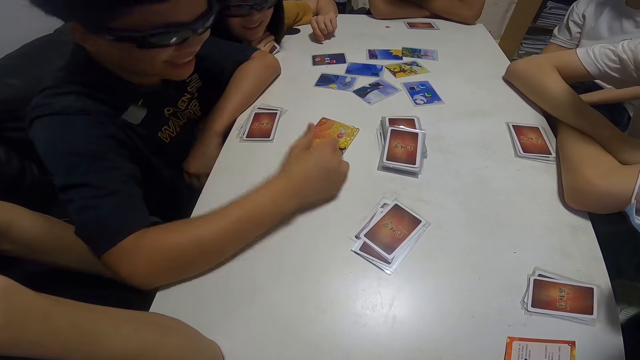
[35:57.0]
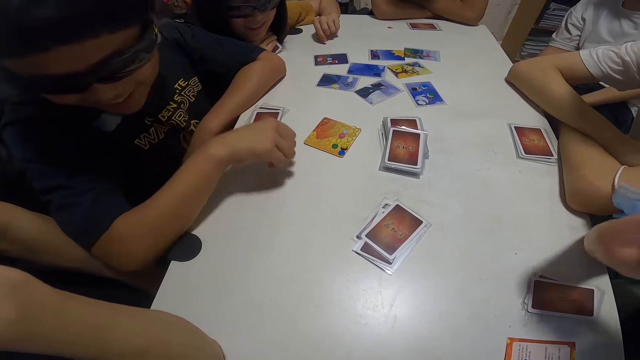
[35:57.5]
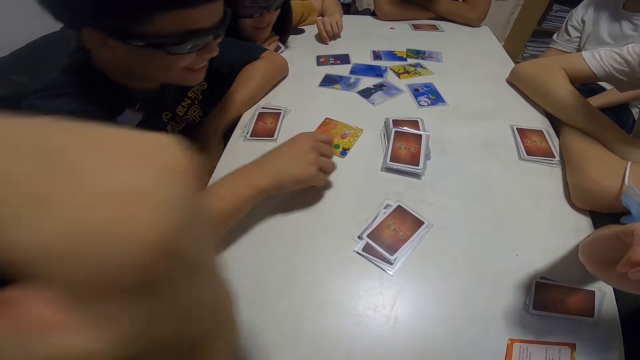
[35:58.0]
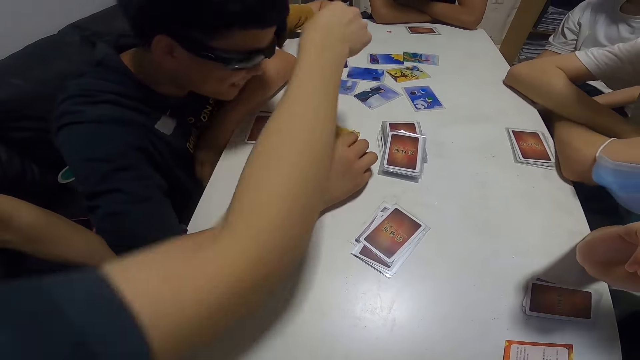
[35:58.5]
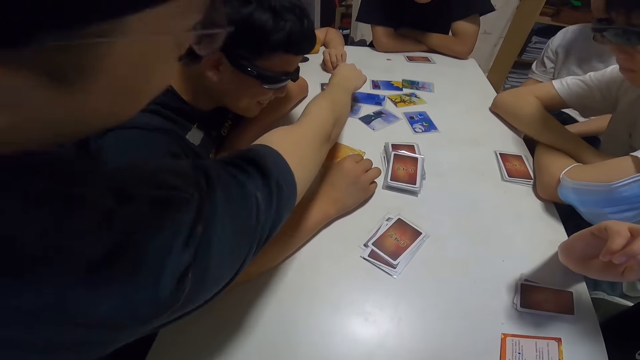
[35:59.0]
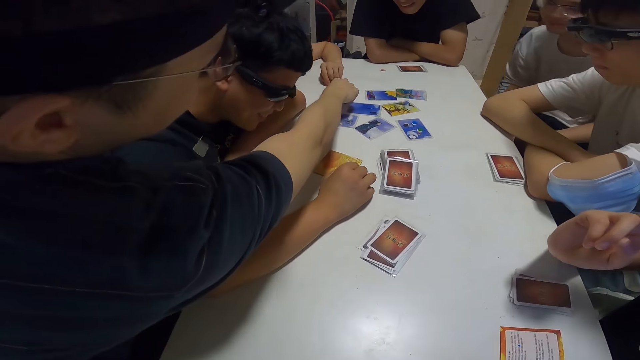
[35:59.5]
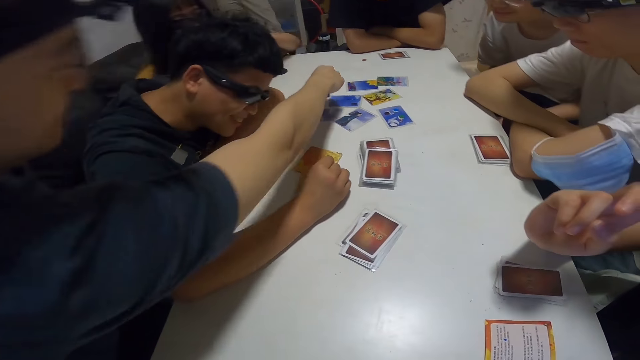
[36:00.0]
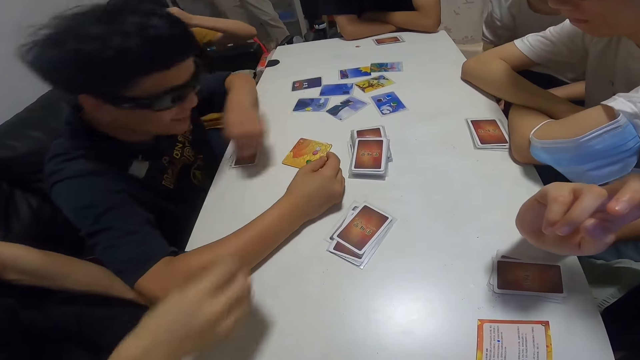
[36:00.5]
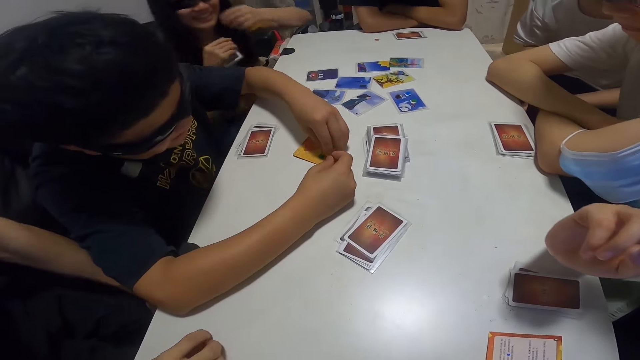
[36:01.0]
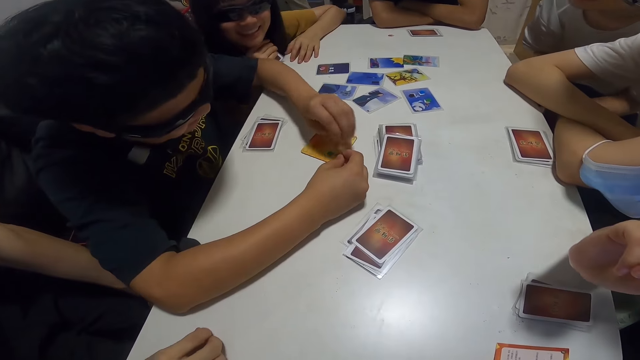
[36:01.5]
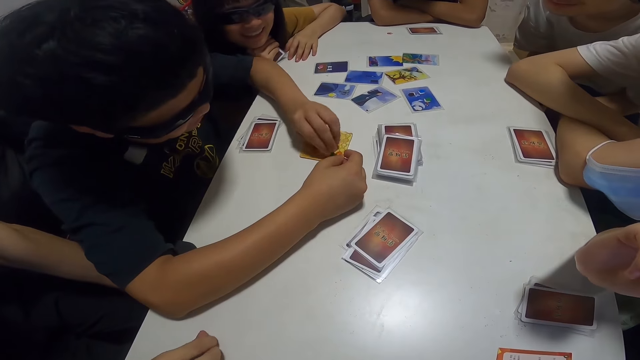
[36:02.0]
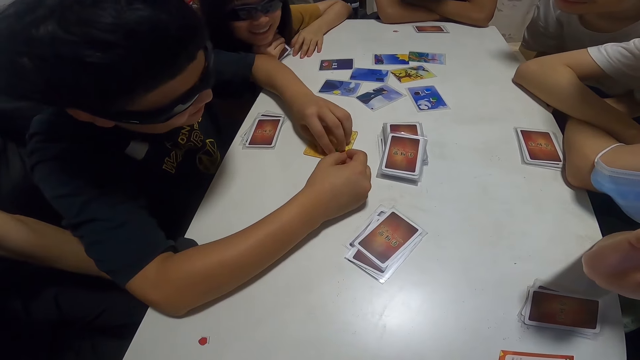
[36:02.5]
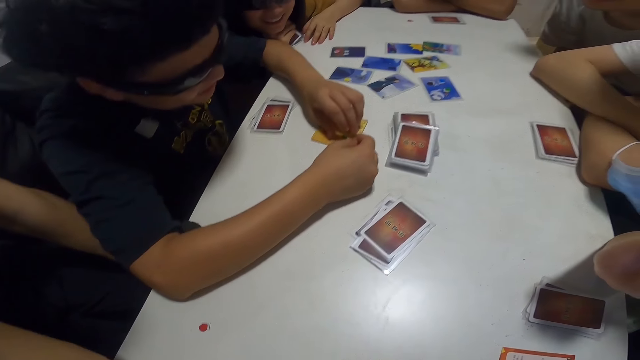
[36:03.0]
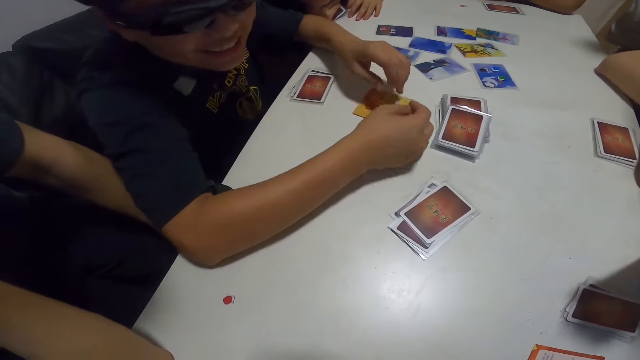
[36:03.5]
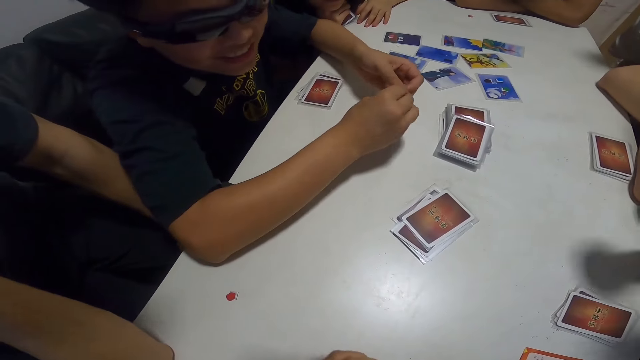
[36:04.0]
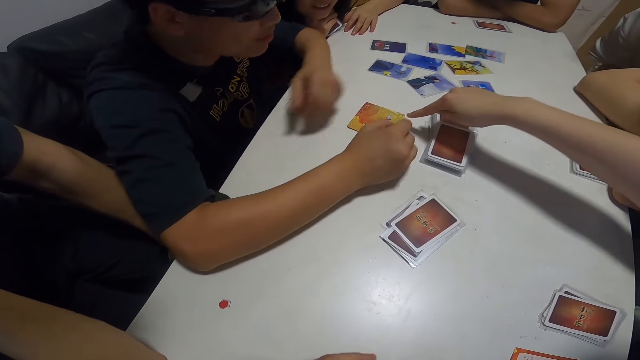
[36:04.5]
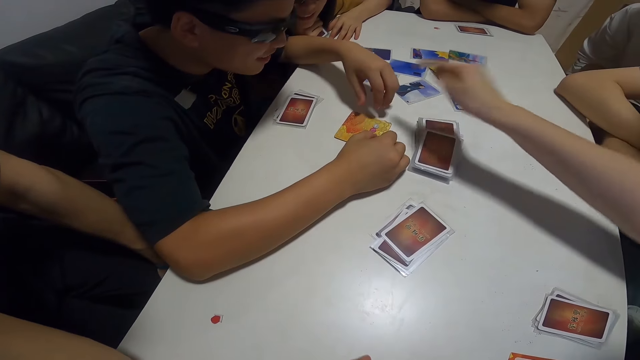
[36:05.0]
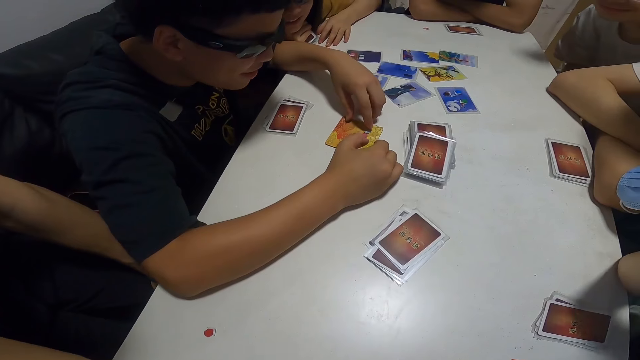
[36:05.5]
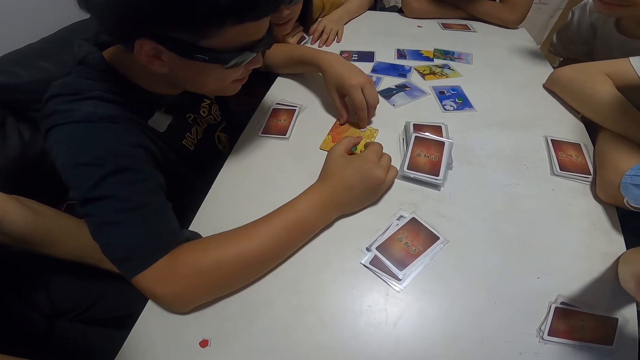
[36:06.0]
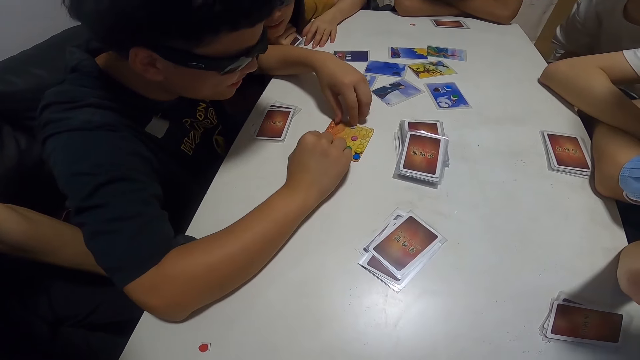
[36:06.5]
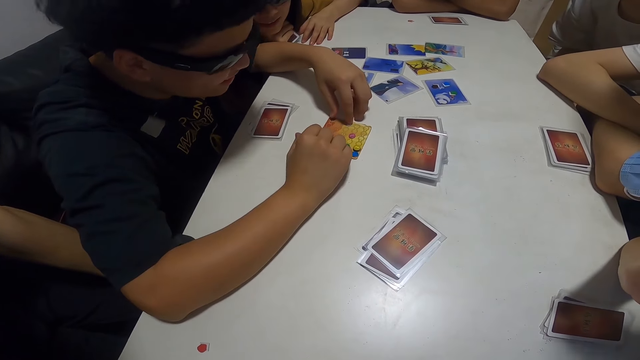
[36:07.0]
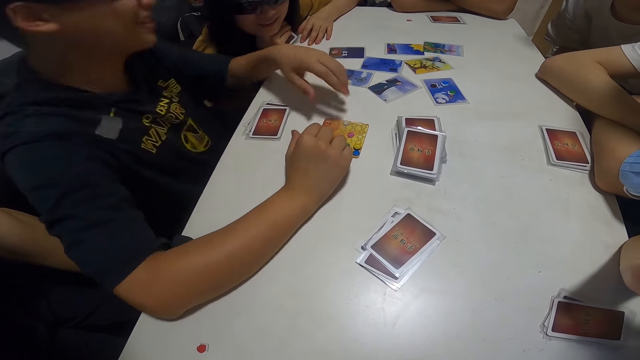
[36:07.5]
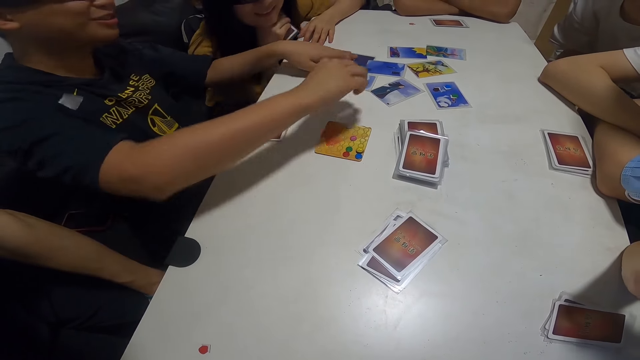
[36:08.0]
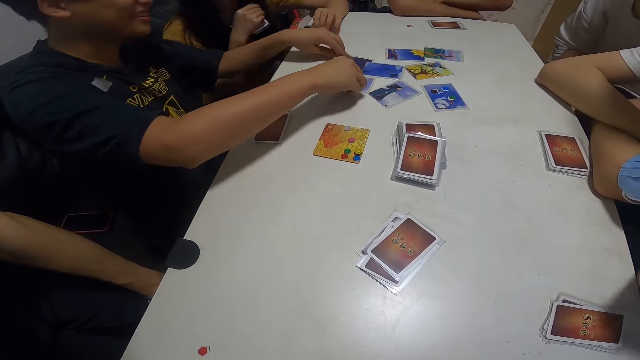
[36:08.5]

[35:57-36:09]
A man picks something from the table.

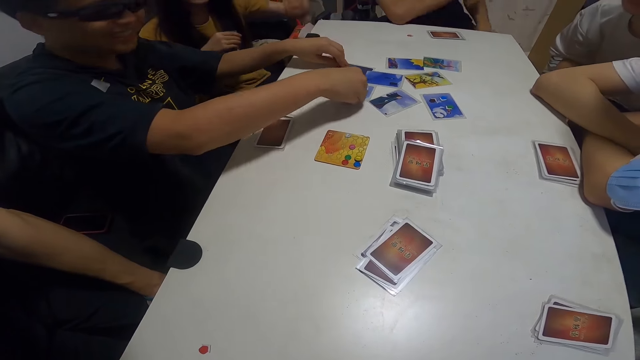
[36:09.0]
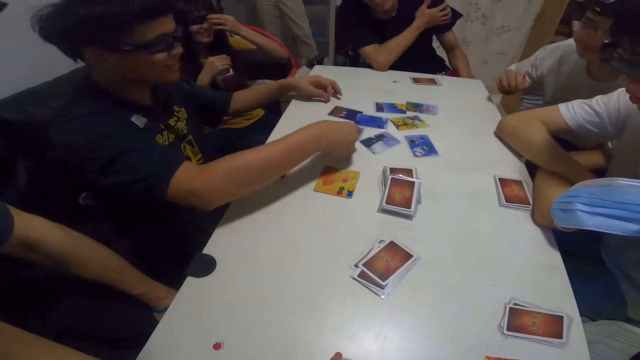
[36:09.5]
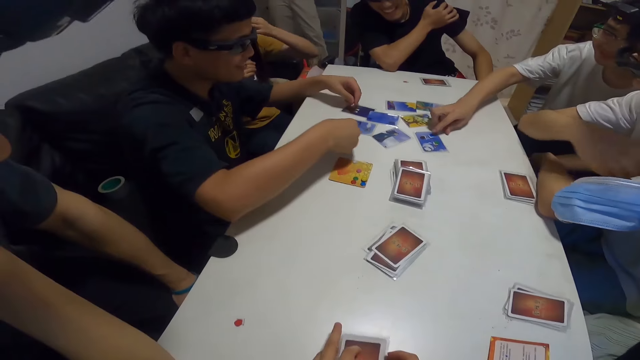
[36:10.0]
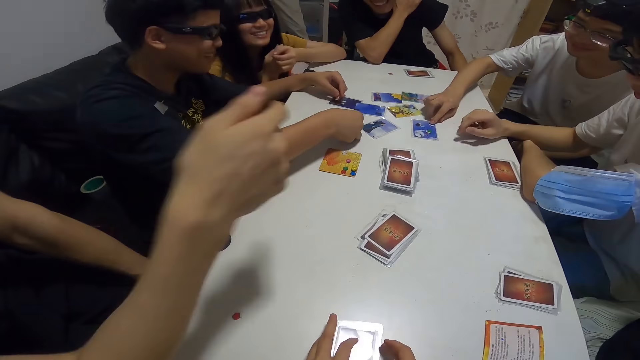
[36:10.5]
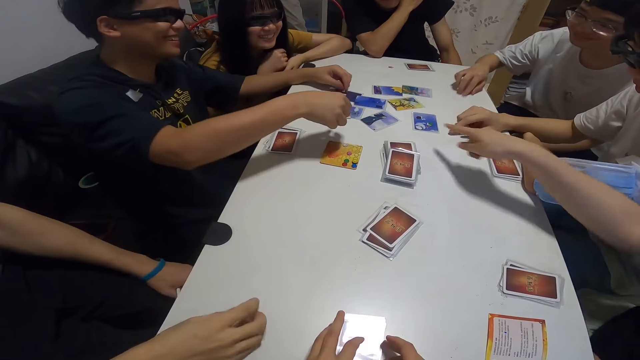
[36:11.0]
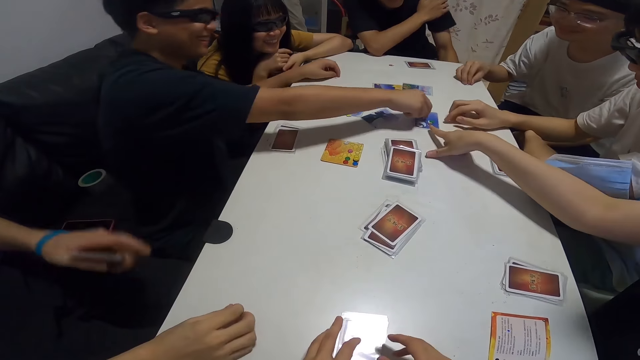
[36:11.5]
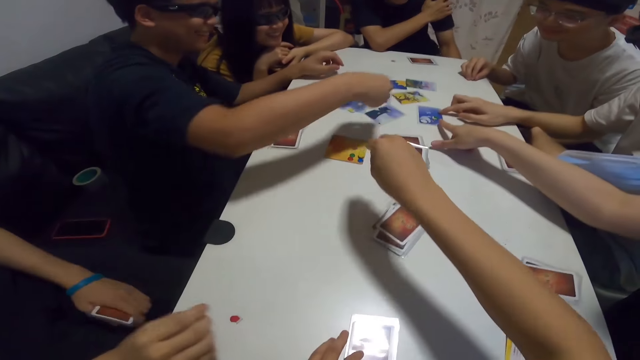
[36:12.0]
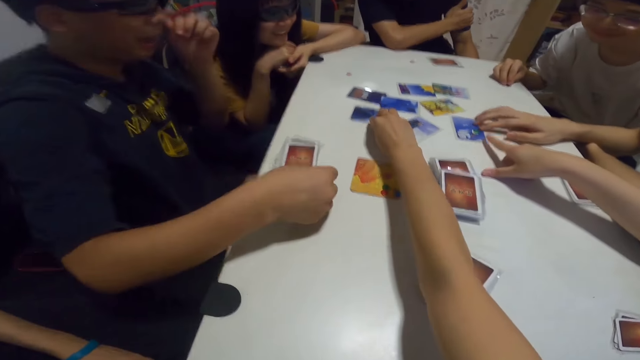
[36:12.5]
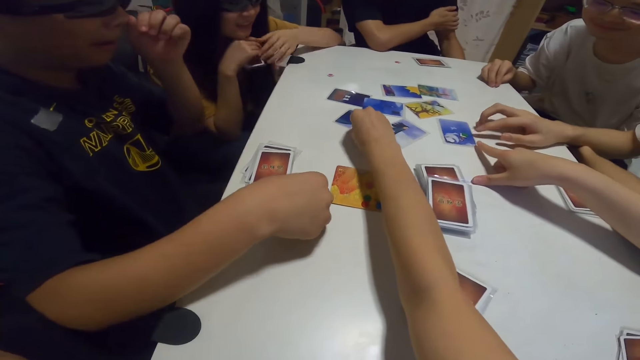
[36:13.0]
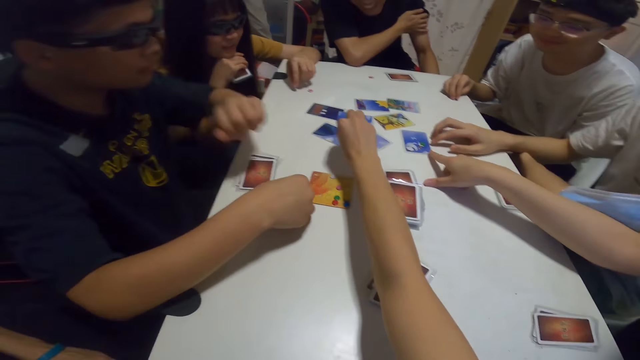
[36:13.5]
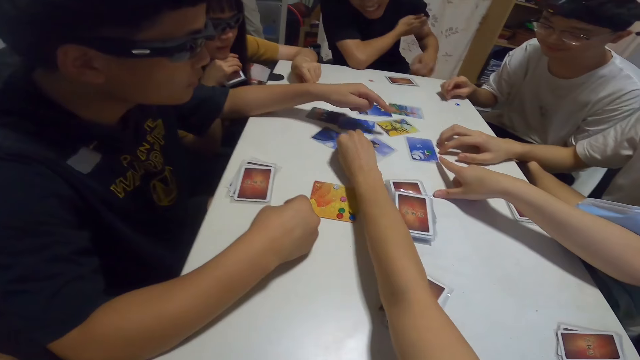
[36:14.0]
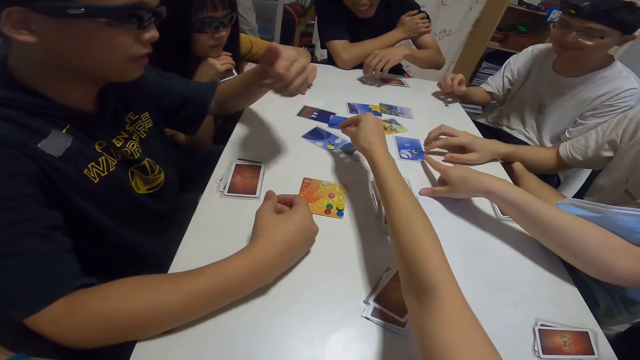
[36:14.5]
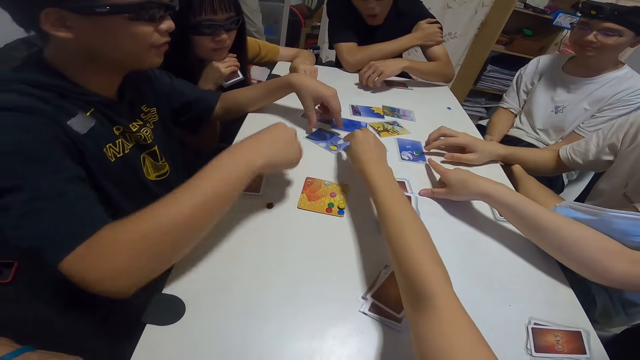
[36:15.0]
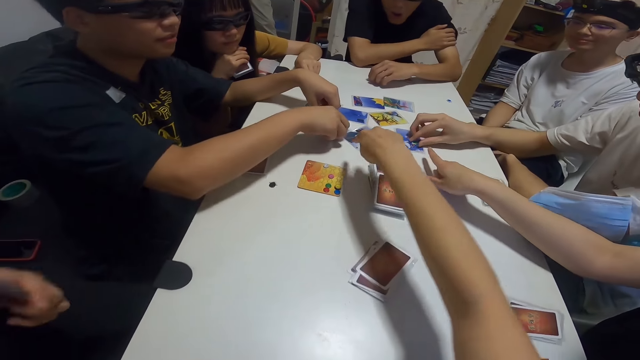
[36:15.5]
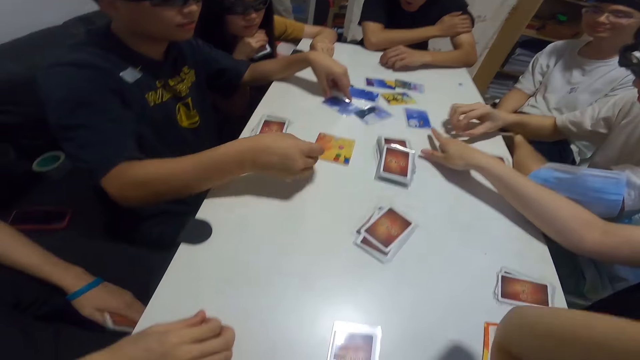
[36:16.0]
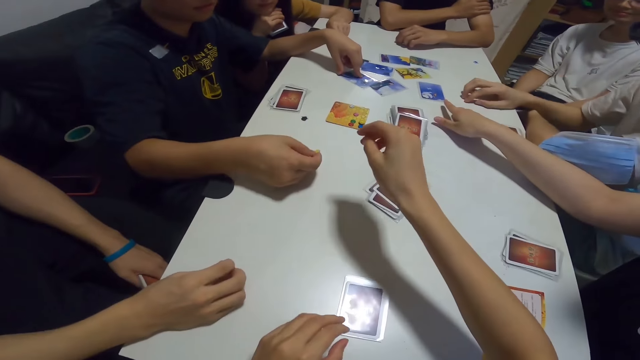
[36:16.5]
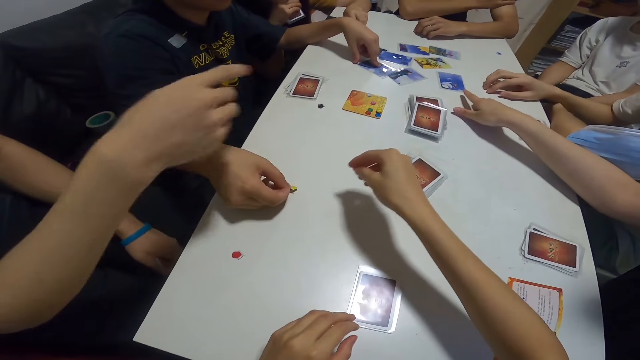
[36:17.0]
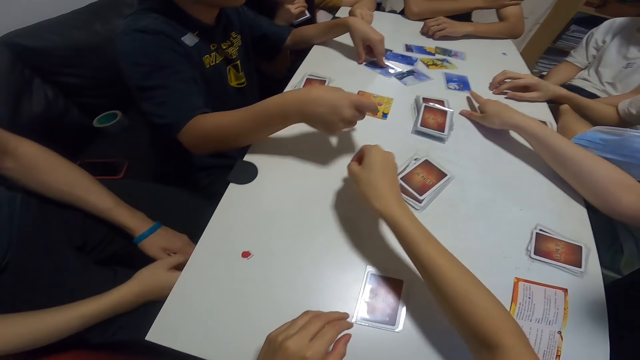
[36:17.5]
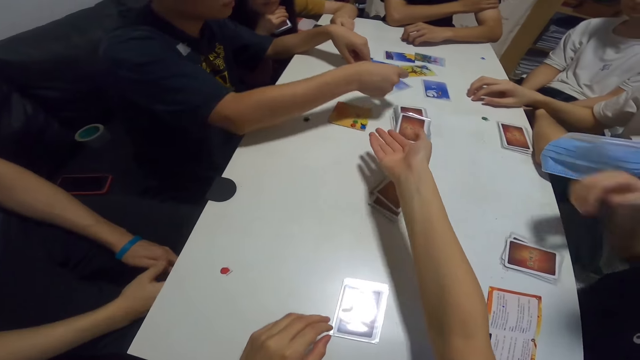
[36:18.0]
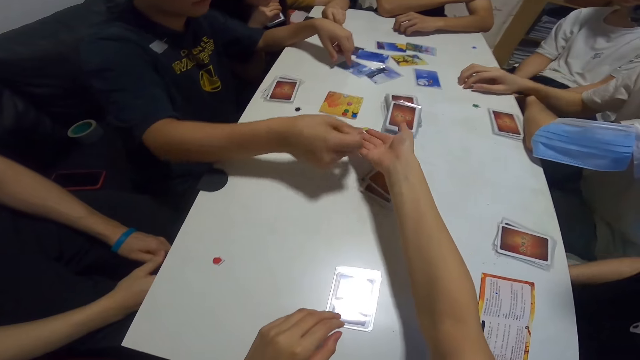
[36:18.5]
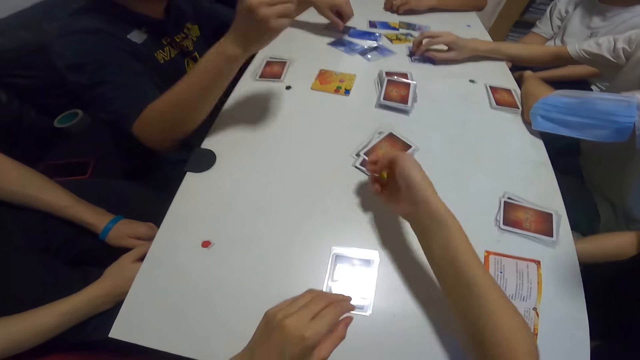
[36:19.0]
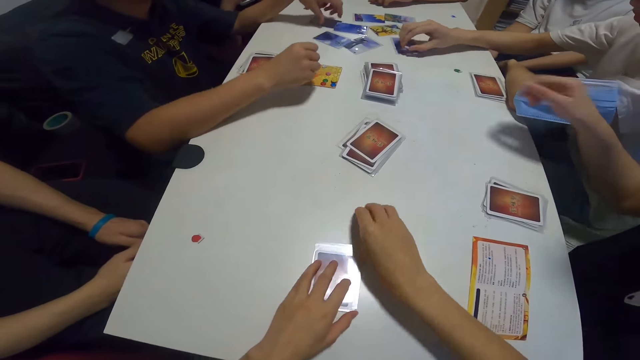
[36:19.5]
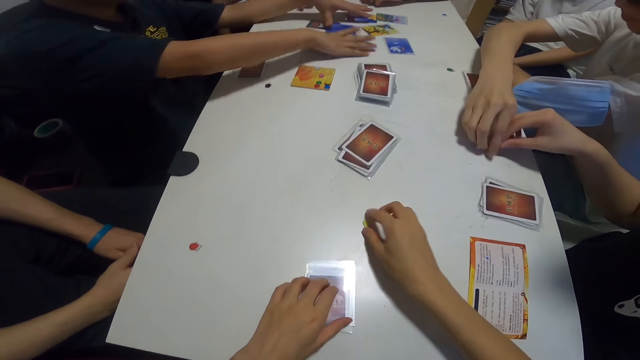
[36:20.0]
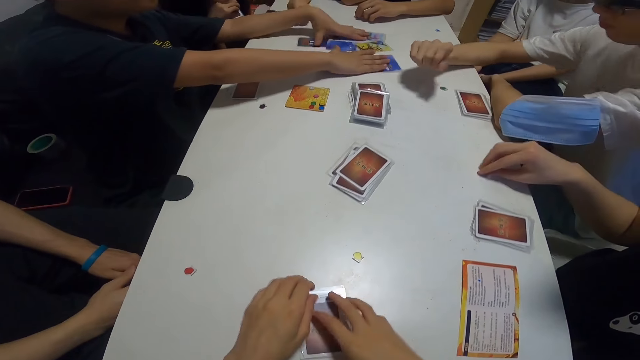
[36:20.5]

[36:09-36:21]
The camera wearer, a man, another man, a lady and four other men pick something. The camera wearer stretches her hand forward. A man picks a yellow paper from the card. Another man picks a green paper from the card and drops the green paper on the table. The camera wearer collects the yellow paper from the first man. The other man picks the white paper from the card. The camera wearer places the yellow paper on the table. The first man packs cards from the table. The other man places the white paper in front of a lady. The lady moves the white paper on the table. The camera wearer places both hands on her cards.
